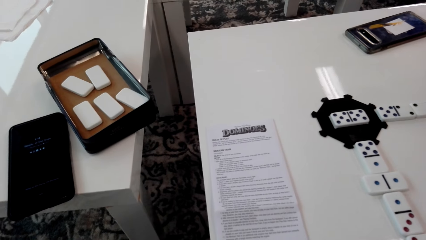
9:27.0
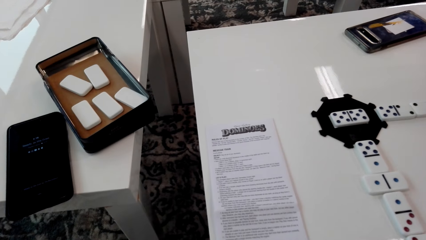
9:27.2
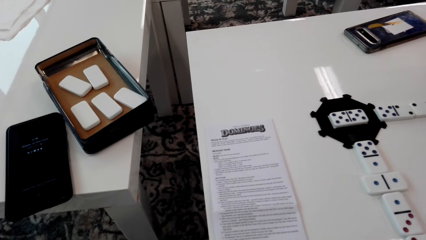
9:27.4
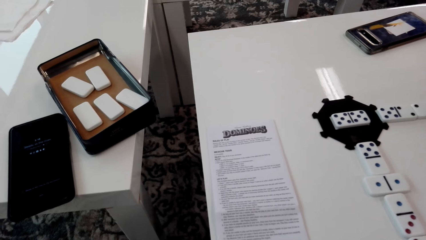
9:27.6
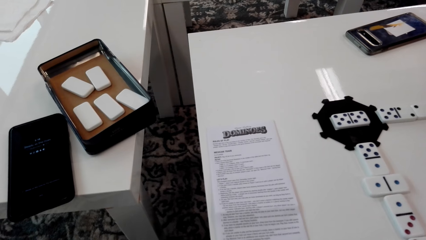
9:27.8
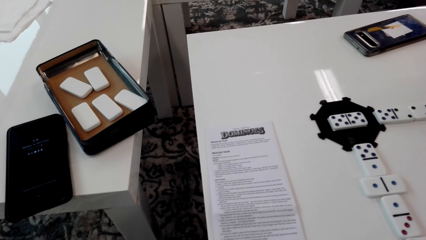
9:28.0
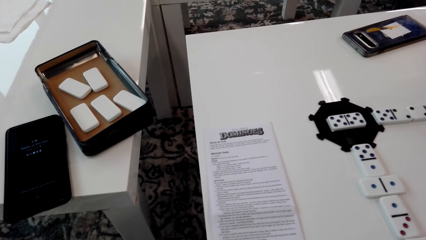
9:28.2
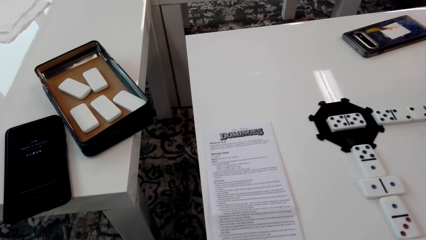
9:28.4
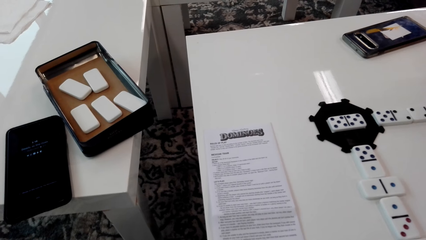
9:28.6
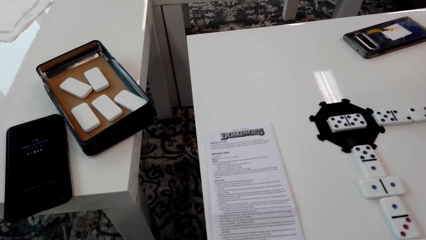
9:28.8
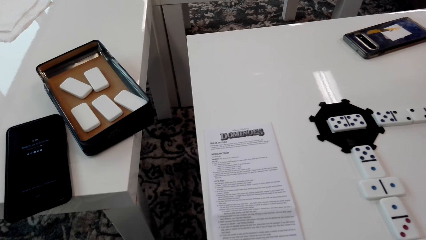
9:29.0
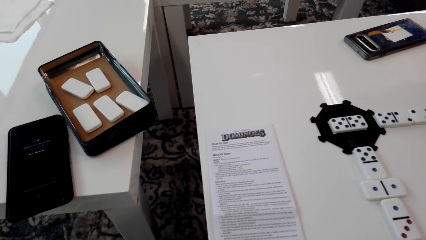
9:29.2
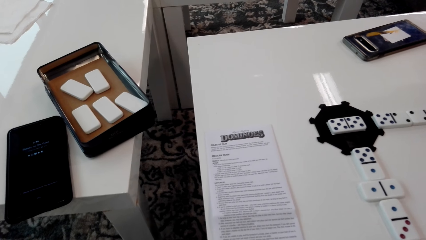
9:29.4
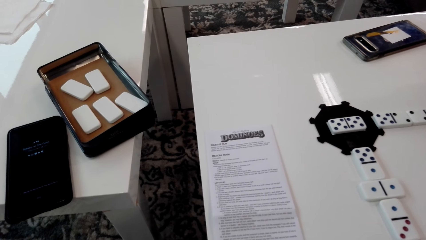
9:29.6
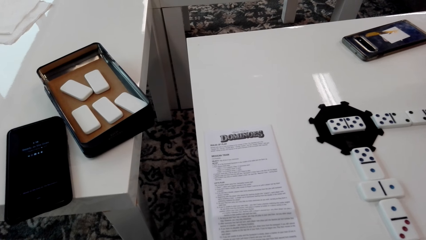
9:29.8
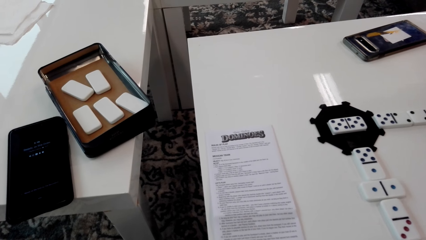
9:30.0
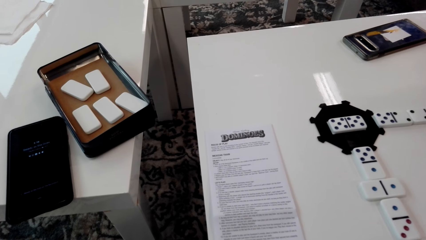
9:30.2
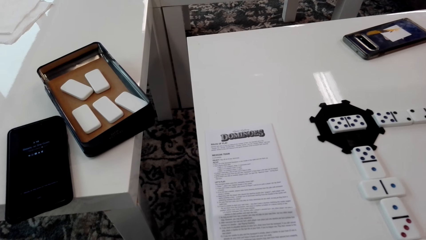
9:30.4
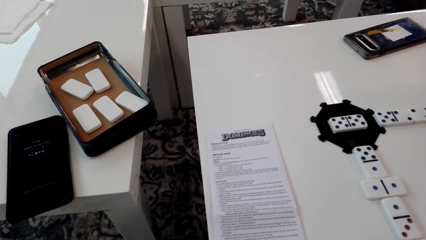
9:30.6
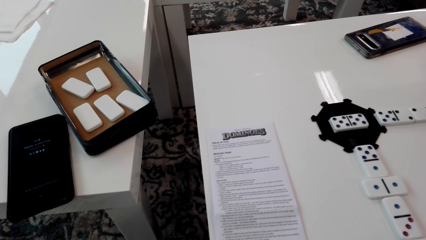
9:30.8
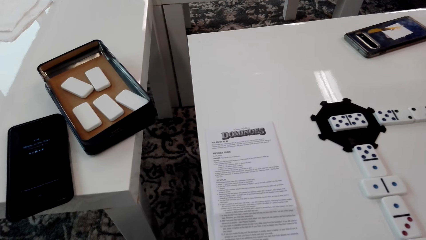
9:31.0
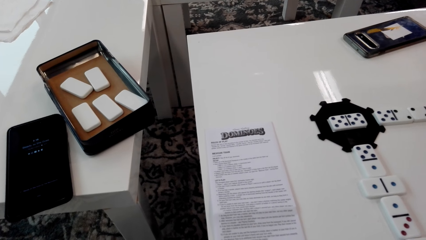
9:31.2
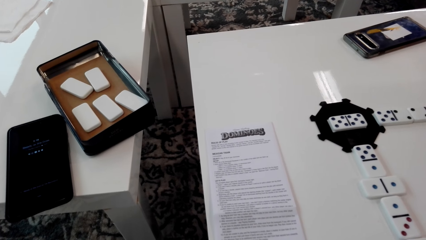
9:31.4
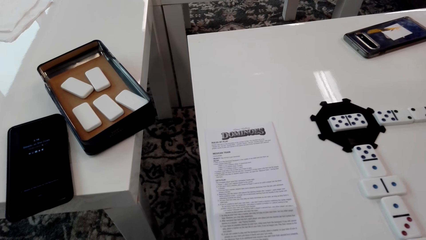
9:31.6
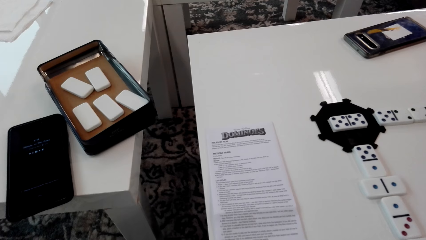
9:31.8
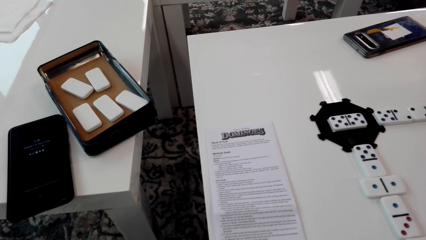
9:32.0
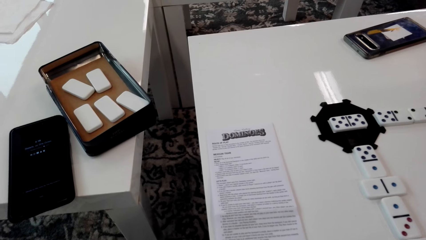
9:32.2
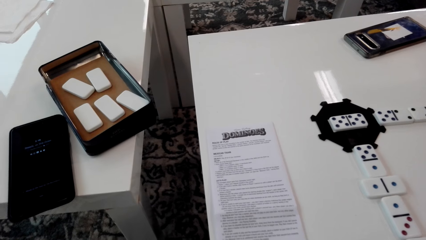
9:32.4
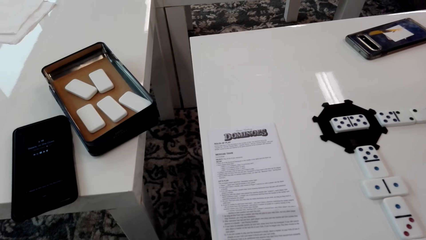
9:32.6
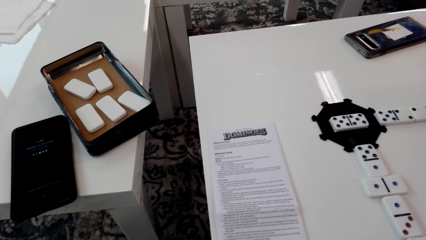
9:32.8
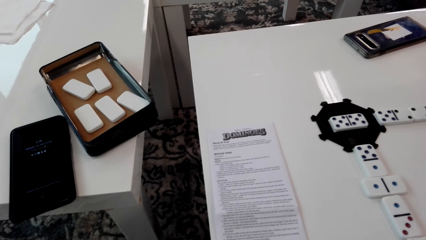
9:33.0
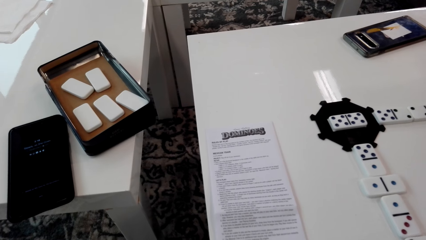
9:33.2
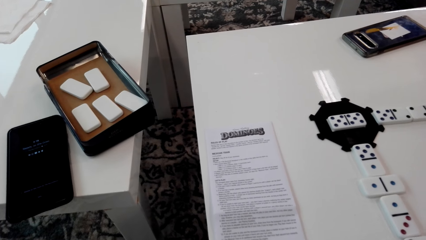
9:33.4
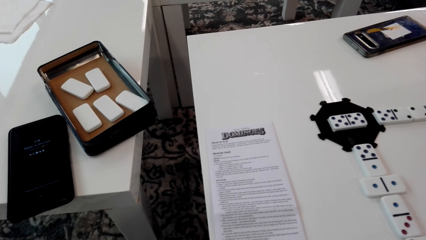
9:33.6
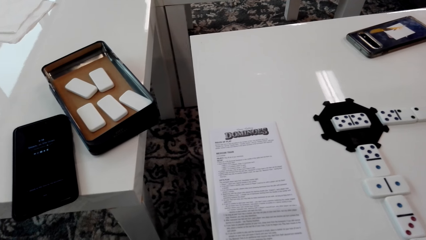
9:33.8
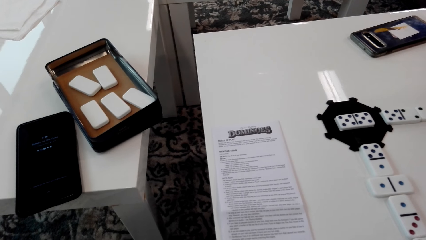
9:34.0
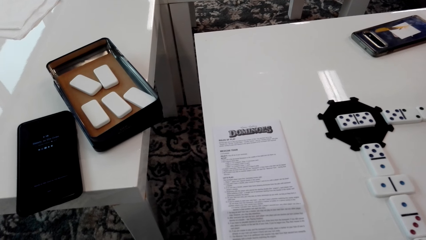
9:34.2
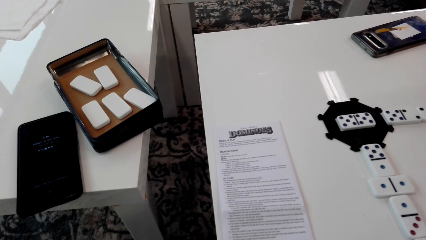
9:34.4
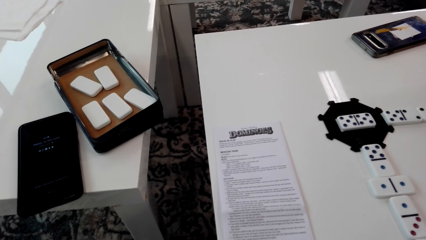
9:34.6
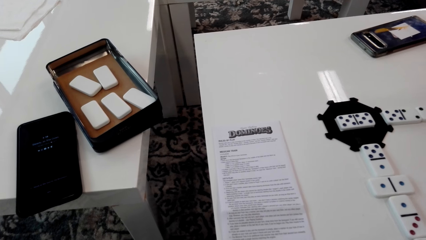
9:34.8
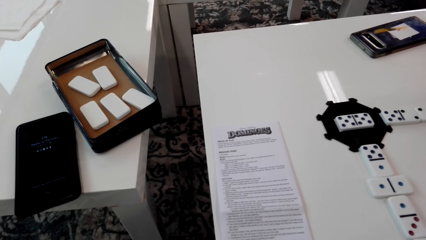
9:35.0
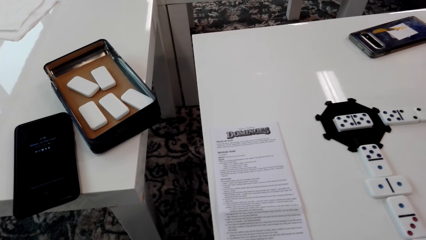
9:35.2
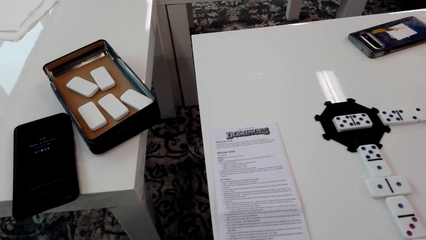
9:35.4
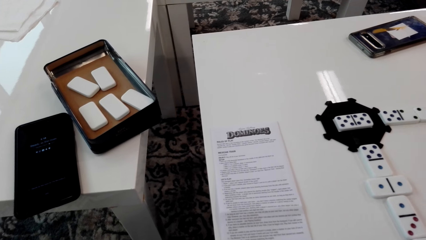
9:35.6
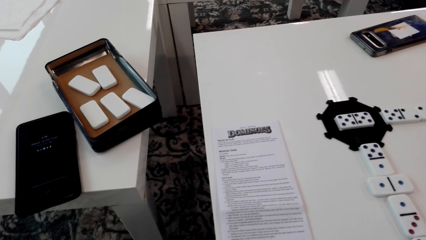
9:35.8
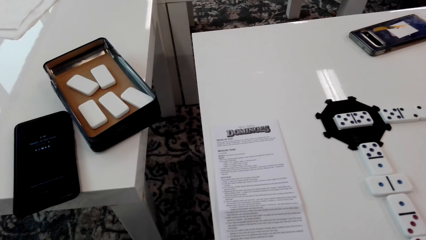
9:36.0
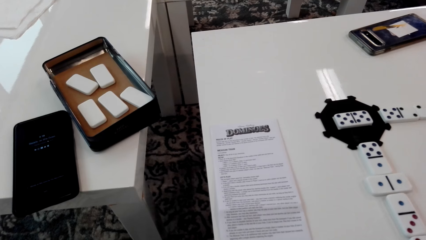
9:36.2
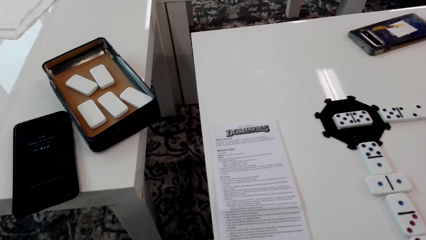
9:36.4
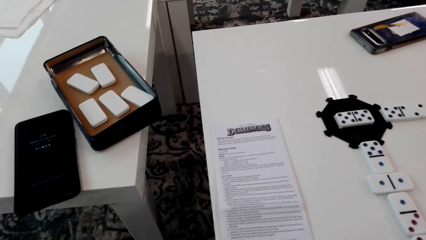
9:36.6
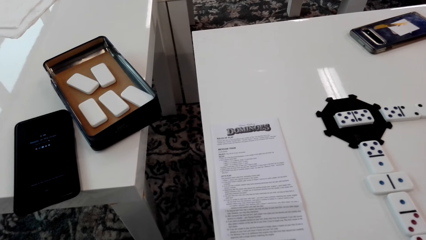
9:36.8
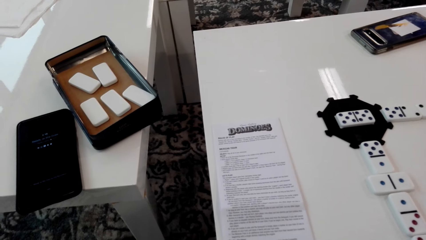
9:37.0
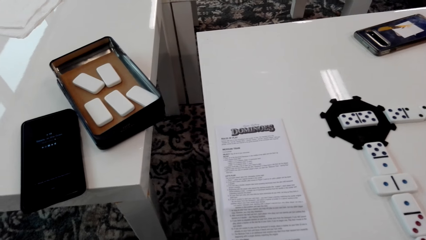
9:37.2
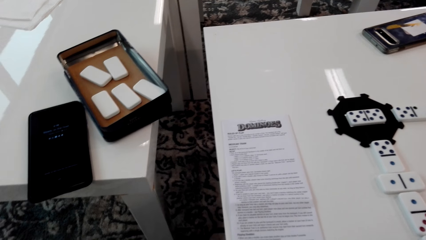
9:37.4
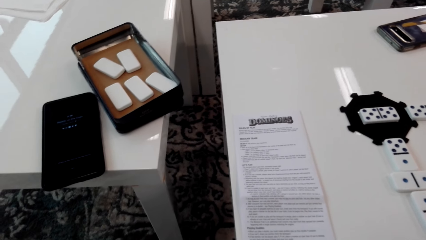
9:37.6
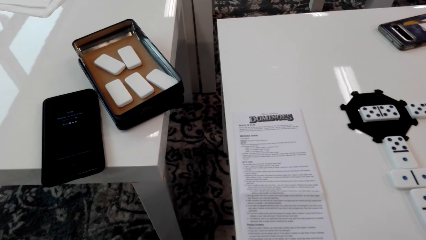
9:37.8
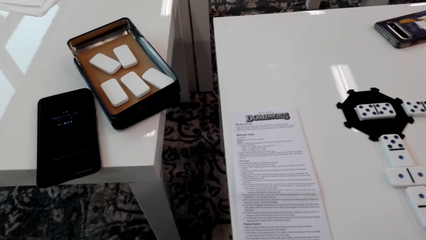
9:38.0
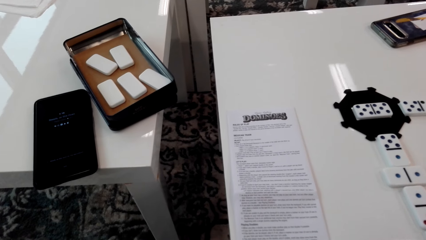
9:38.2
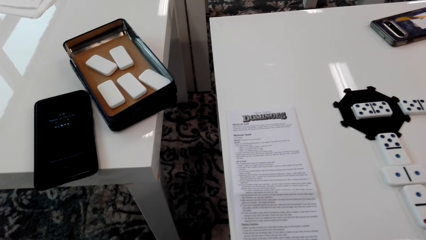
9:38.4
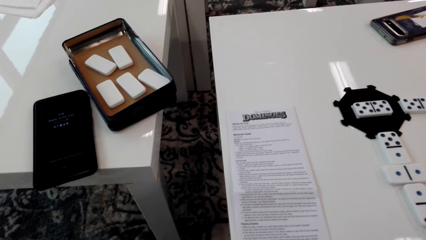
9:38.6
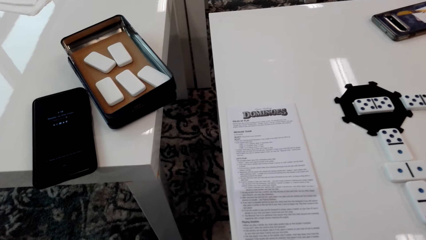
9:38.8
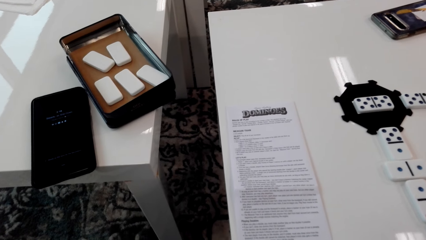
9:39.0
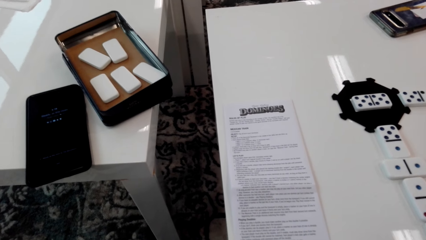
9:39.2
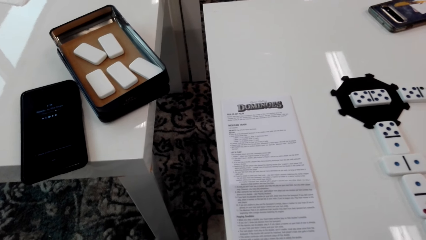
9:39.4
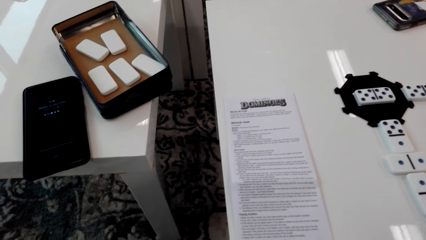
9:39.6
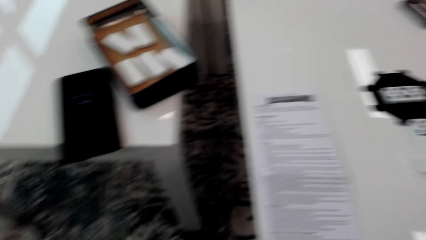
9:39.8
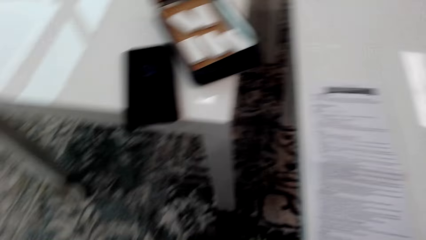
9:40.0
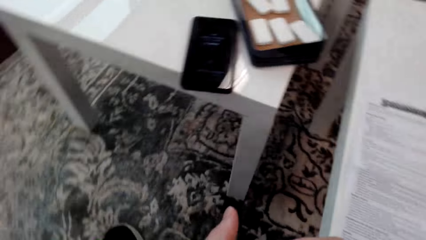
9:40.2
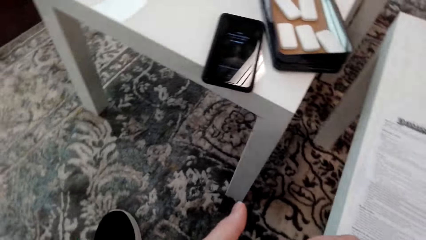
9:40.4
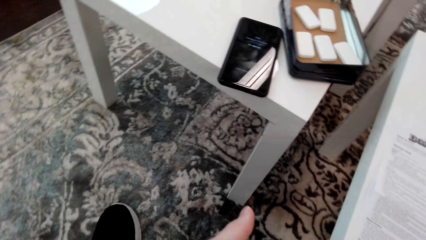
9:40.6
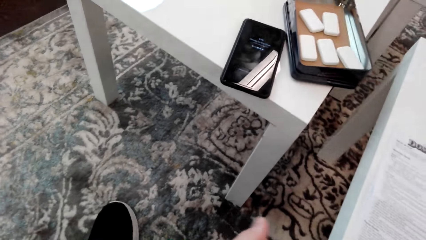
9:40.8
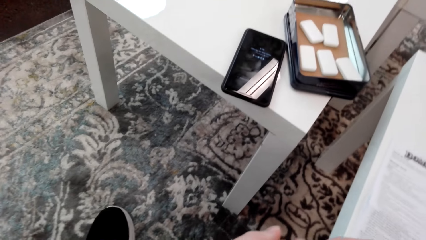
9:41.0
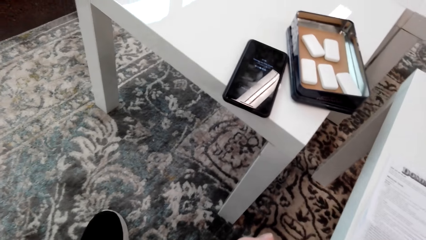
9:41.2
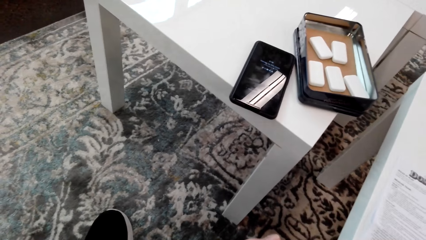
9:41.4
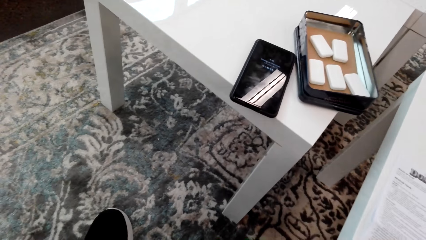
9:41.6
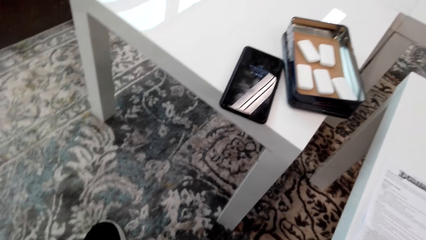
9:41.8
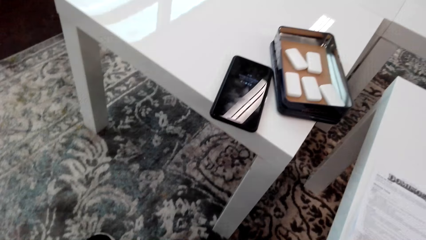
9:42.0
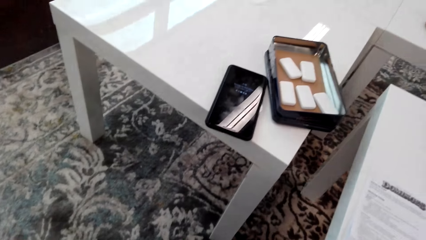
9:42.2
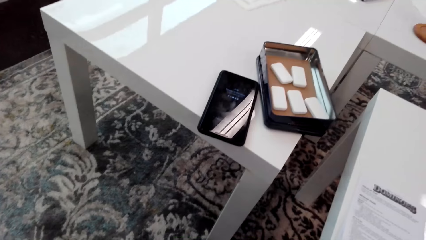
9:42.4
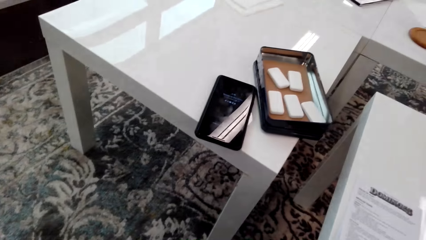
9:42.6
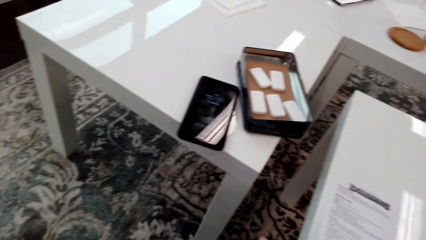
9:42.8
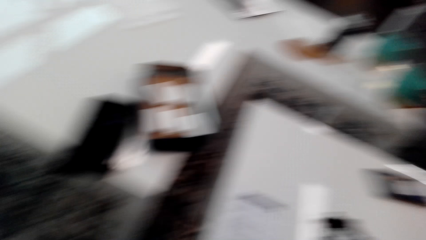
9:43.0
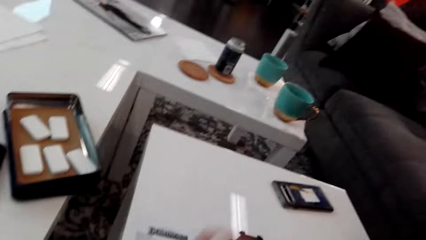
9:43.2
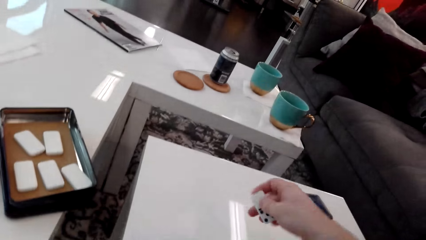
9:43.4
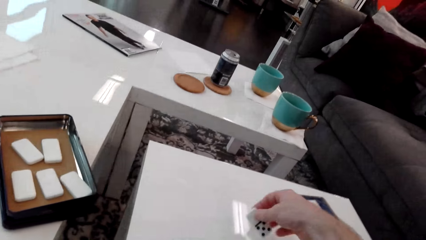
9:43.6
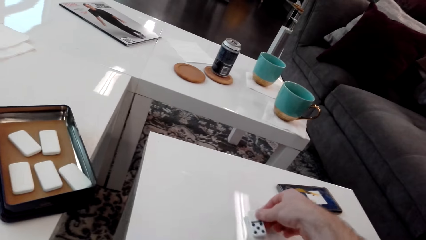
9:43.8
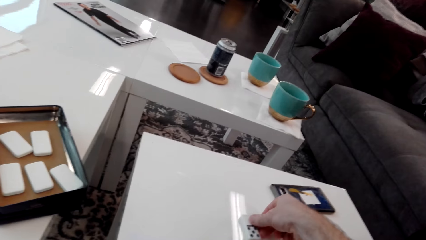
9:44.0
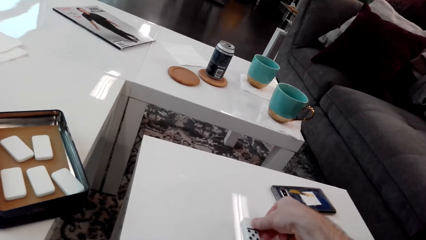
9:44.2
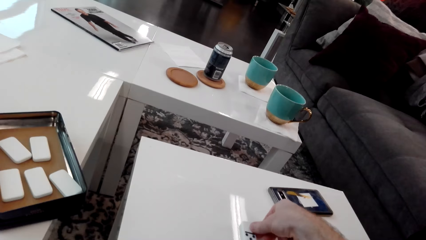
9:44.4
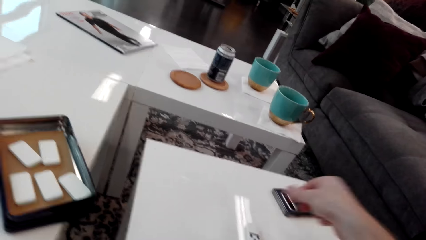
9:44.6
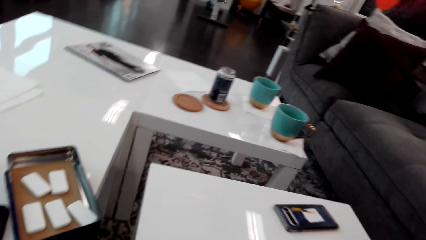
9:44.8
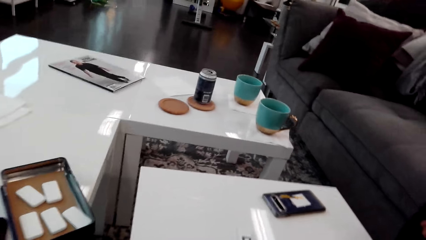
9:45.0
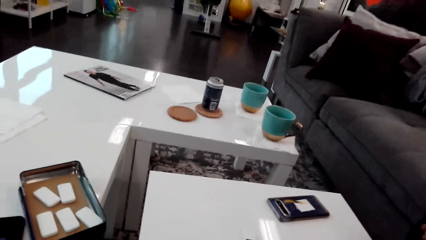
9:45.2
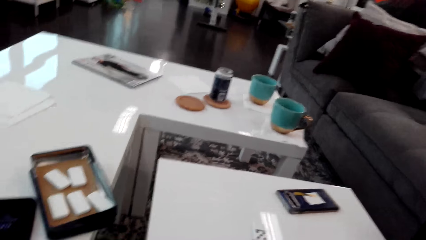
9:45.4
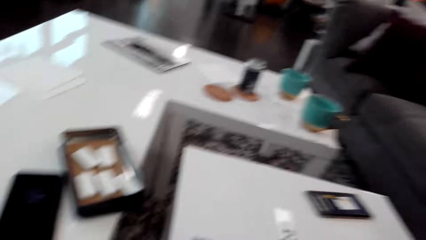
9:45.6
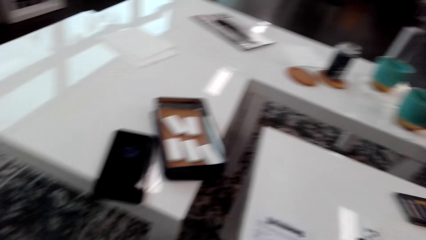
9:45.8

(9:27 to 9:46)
The camera wearer looks at the paper. They stare around. They look aside. They move a hand. They hold the dice, and put the domino piece on the table.
